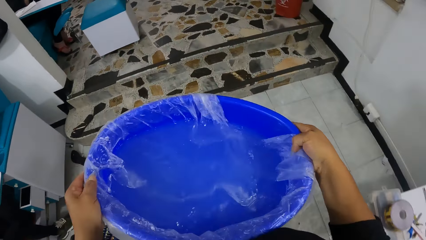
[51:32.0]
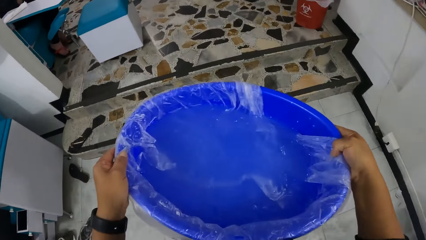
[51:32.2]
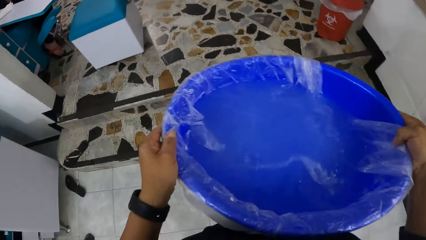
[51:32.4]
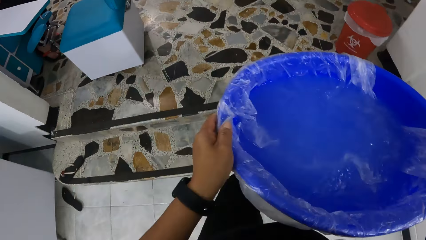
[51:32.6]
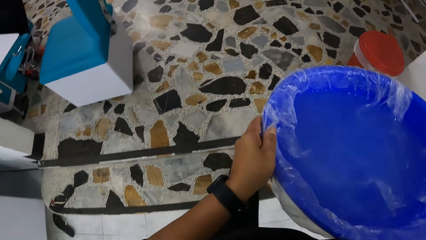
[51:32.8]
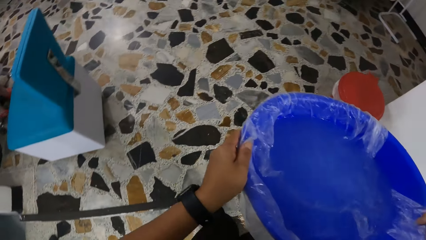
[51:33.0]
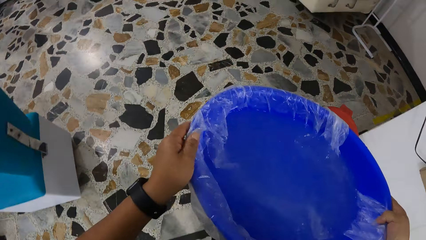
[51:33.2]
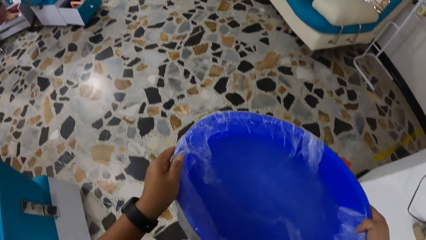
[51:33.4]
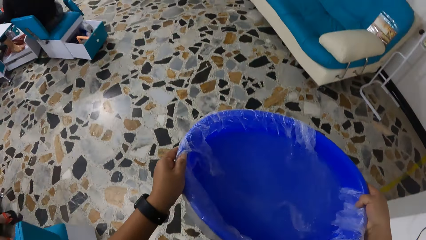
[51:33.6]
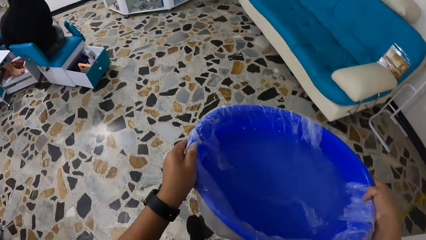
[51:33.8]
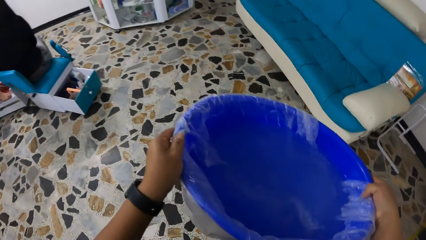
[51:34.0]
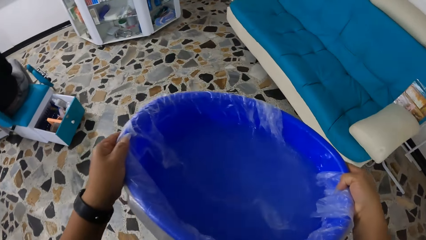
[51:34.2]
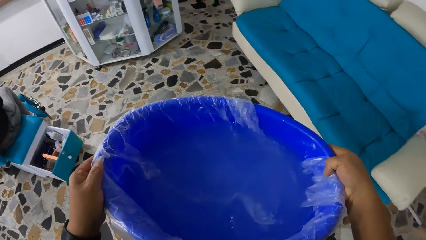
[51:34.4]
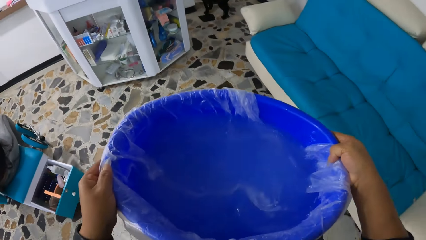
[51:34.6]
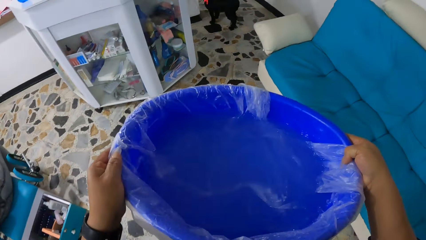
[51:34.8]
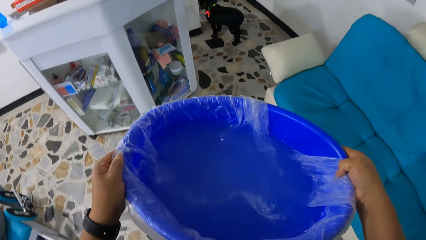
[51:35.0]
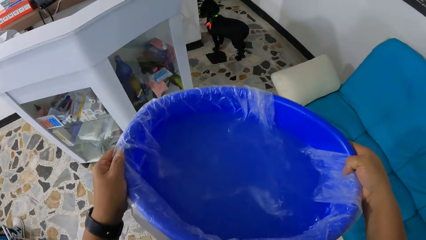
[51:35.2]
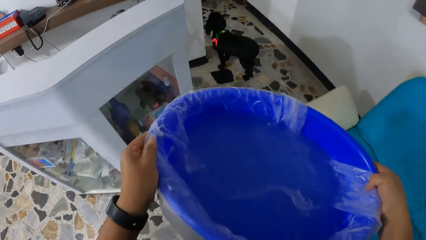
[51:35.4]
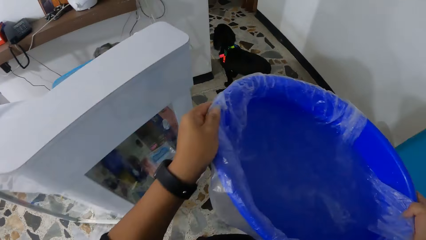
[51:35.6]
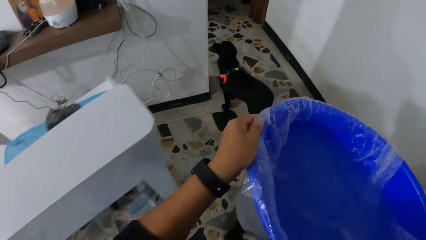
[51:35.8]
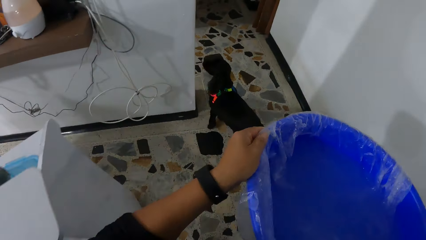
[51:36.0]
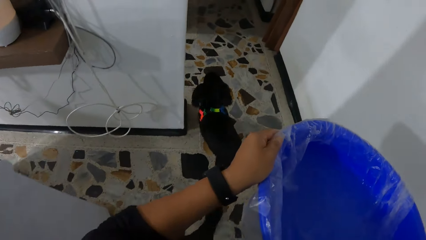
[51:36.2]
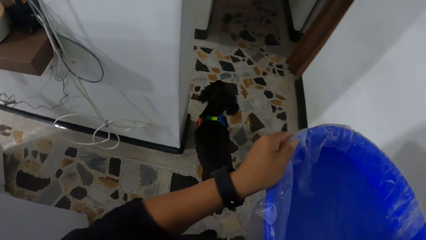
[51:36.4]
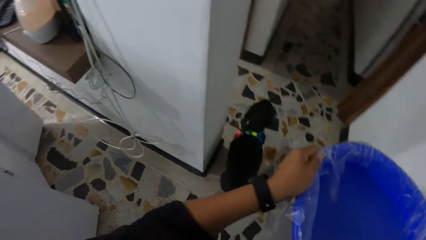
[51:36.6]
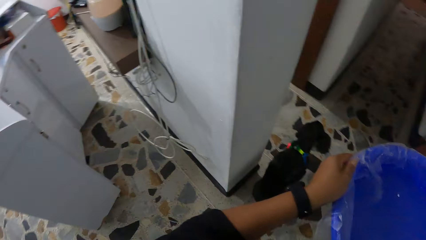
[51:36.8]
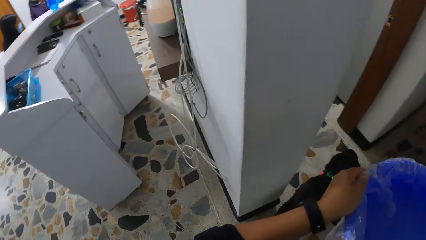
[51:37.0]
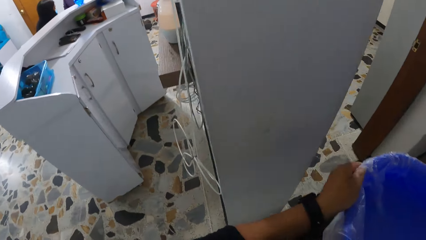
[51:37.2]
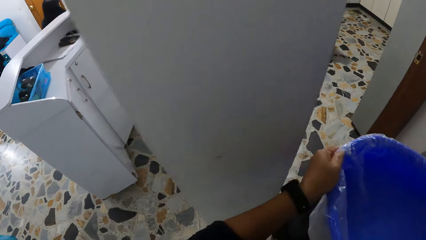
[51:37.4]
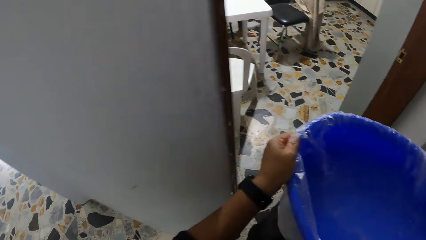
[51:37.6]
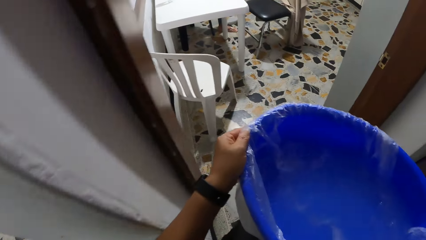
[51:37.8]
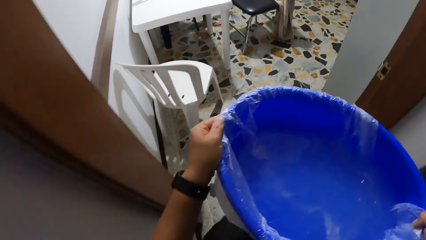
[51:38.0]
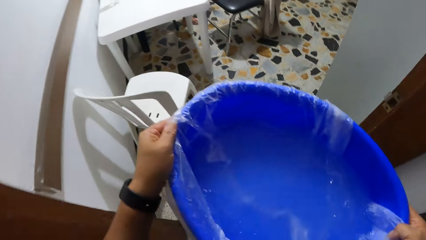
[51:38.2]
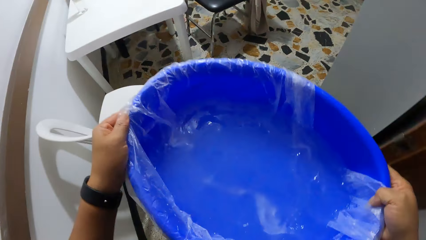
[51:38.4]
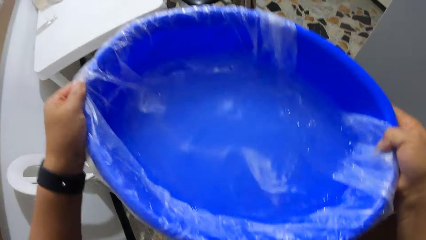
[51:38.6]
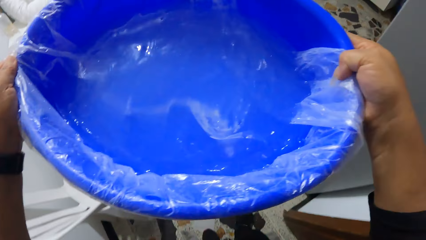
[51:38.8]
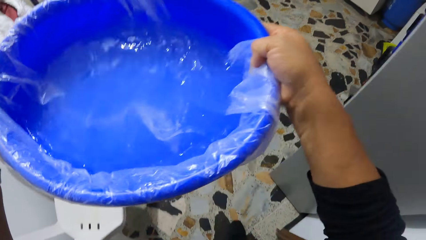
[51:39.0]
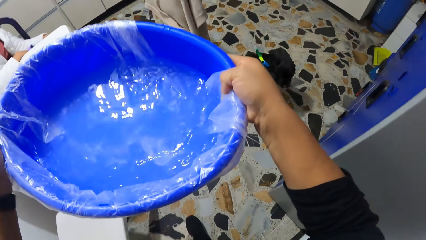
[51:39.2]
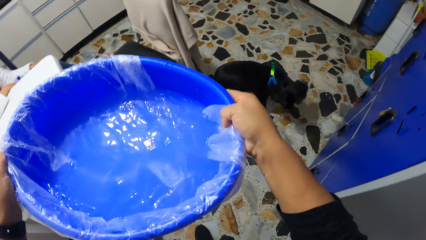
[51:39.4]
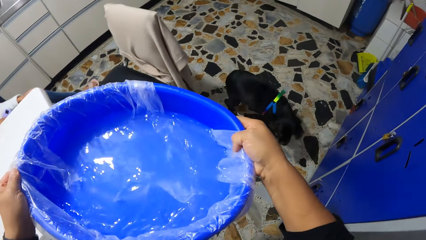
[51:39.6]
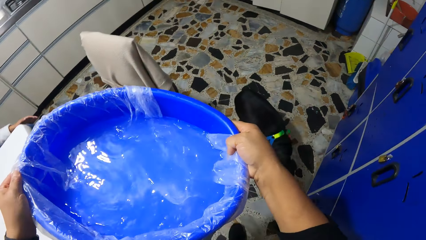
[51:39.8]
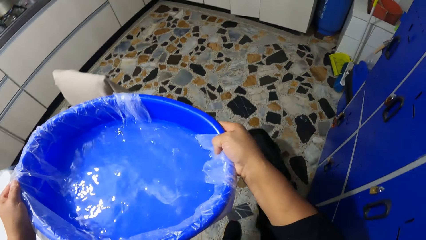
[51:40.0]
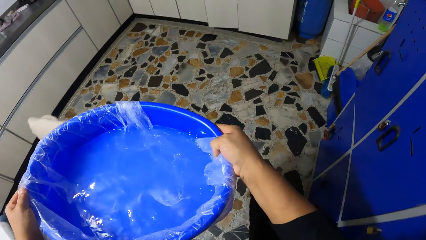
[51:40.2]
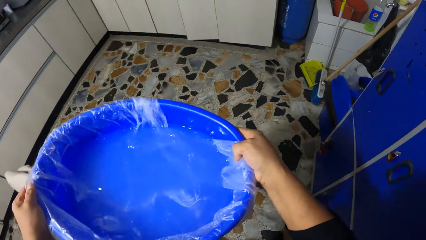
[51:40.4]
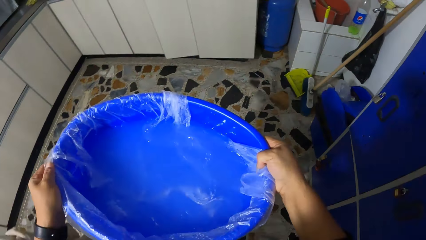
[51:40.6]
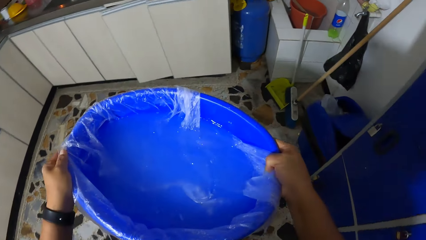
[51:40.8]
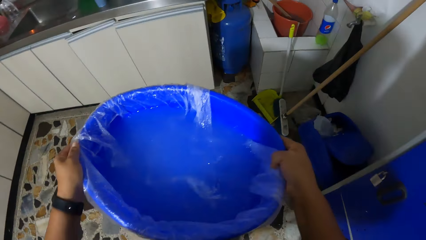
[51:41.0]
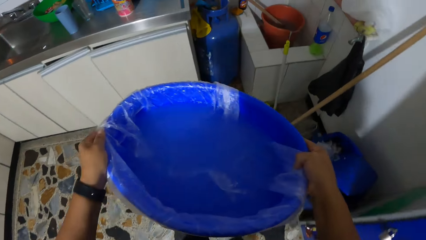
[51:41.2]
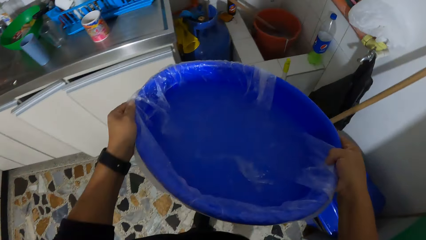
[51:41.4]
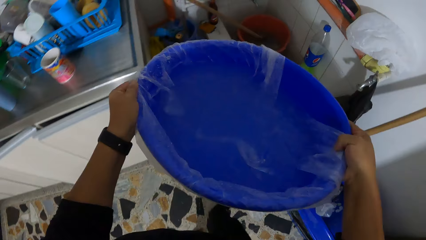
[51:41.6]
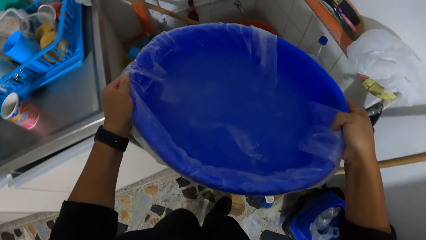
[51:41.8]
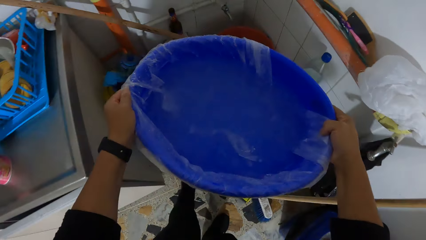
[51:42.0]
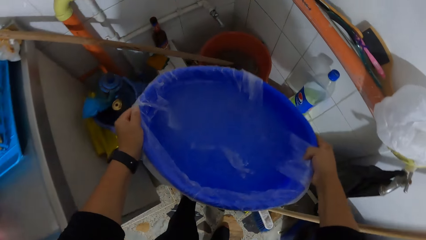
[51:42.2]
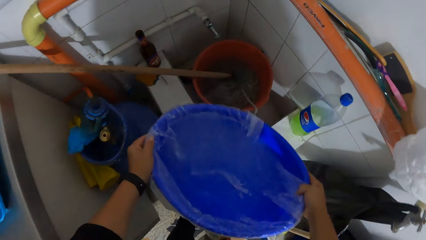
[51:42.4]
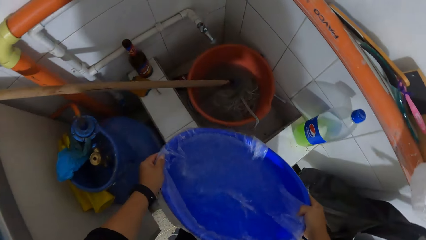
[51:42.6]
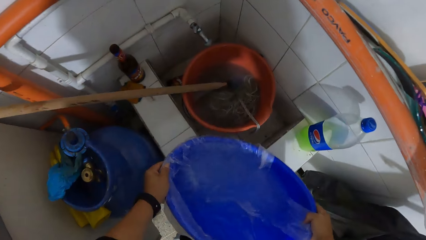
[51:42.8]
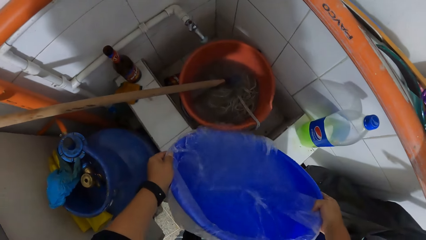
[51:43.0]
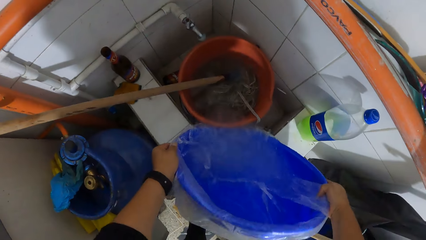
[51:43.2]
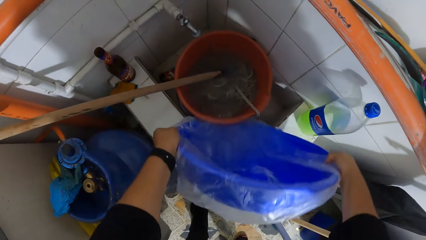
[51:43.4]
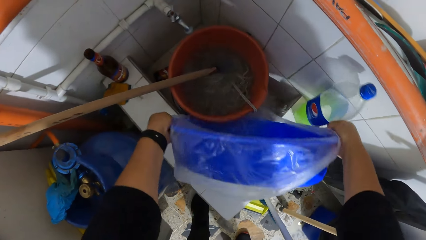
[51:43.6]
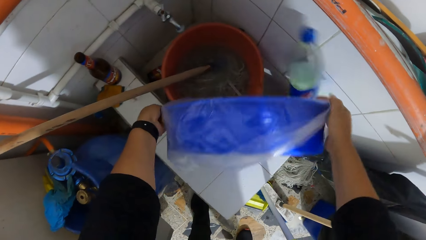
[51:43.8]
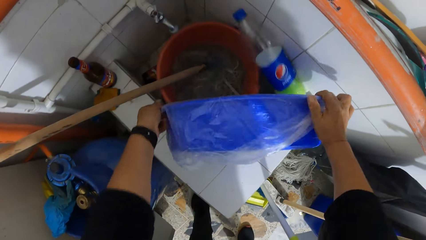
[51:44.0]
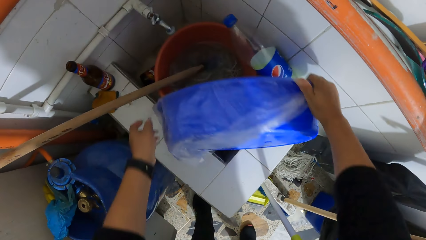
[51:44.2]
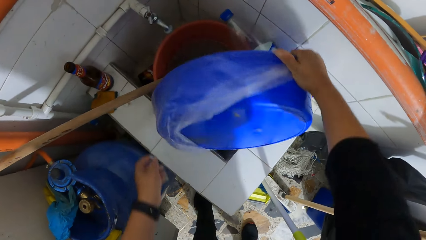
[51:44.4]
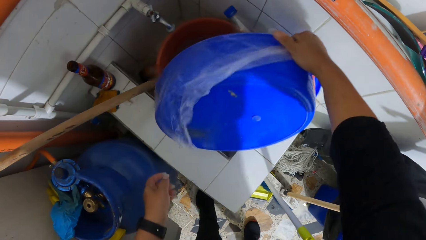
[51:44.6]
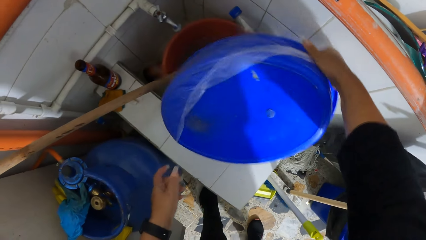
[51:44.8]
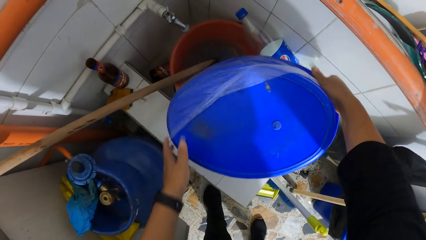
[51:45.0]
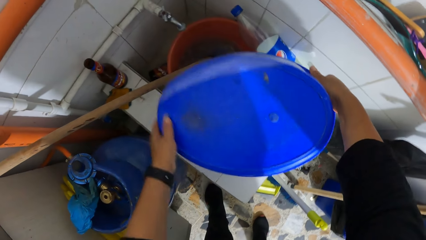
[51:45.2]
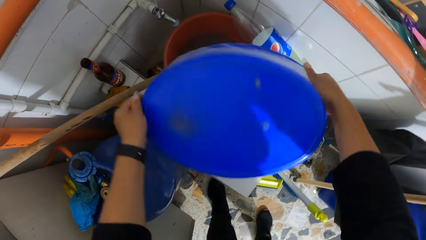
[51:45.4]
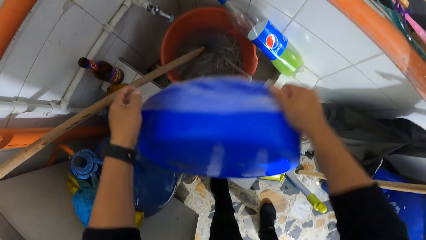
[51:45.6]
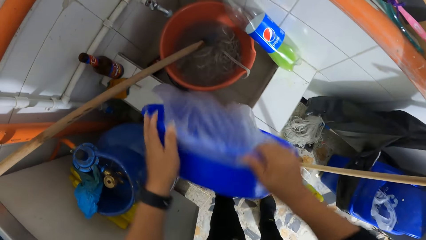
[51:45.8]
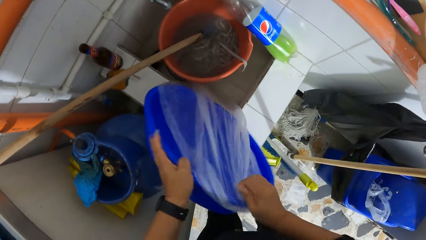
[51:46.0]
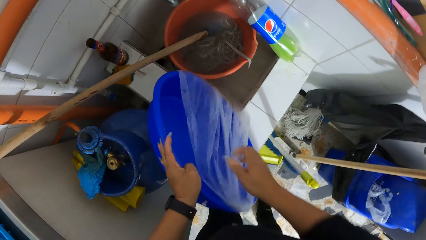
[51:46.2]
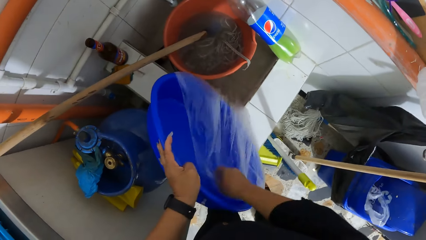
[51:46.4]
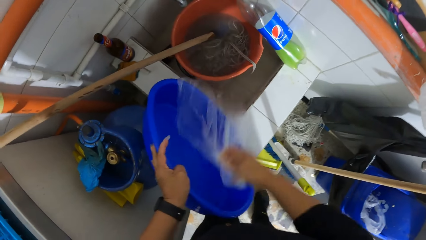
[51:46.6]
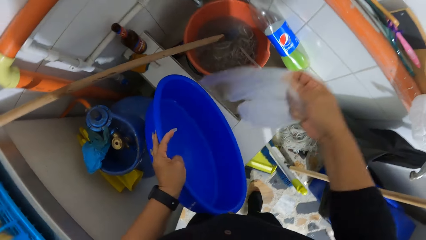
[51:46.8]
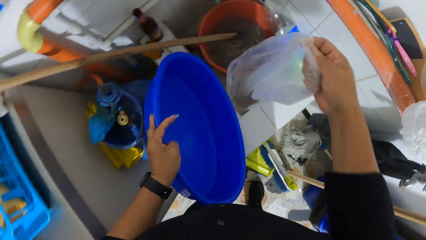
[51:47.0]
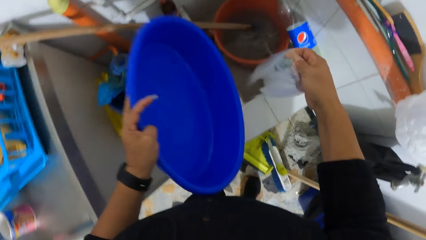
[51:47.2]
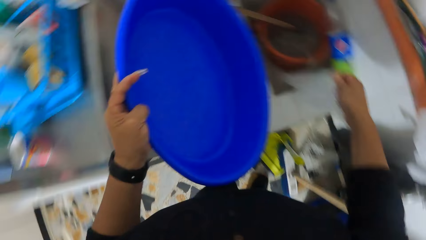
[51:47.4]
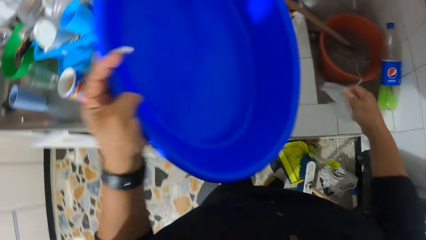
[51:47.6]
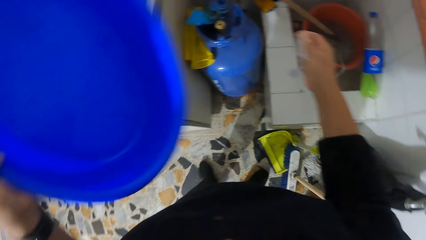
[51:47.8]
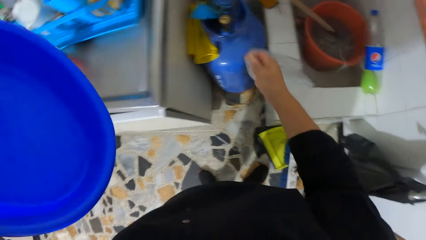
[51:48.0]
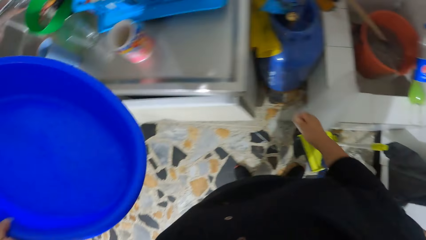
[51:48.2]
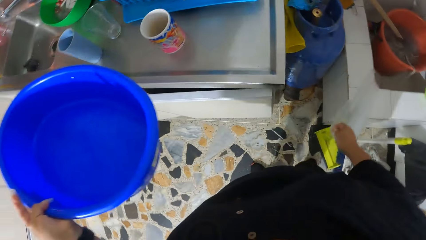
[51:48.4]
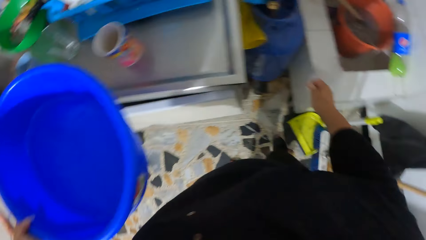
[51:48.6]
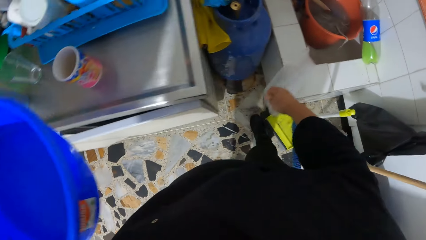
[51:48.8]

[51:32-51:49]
The camera wearer walks up a flight of stairs. She pours the water in the wash bowl into a sink. She holds the wash bowl in her left hand. She picks up a plastic bag from the wash bowl with her right hand.
